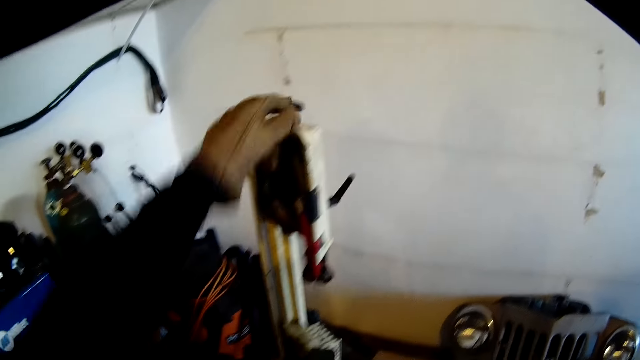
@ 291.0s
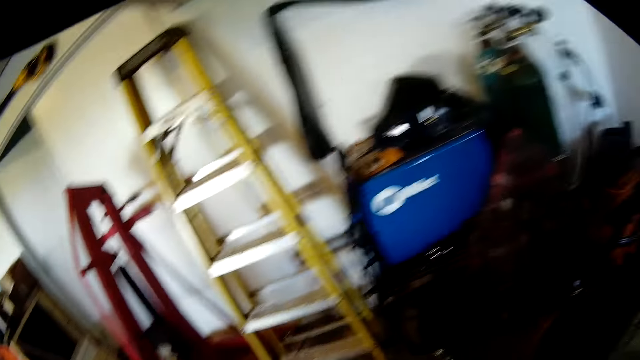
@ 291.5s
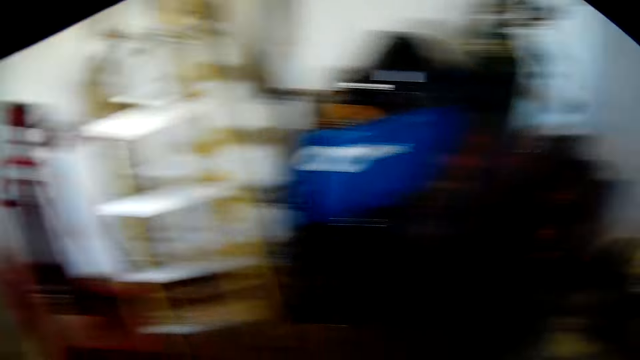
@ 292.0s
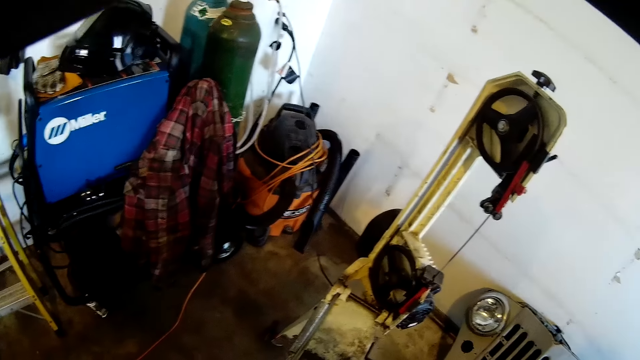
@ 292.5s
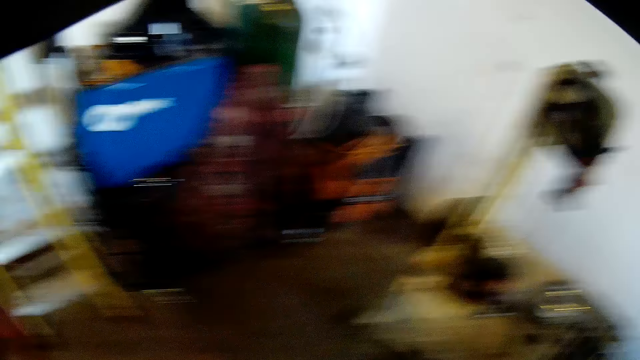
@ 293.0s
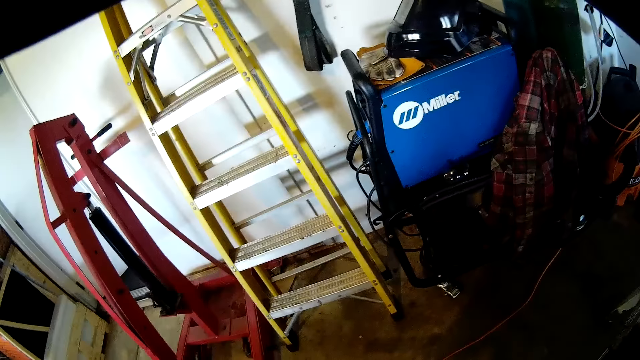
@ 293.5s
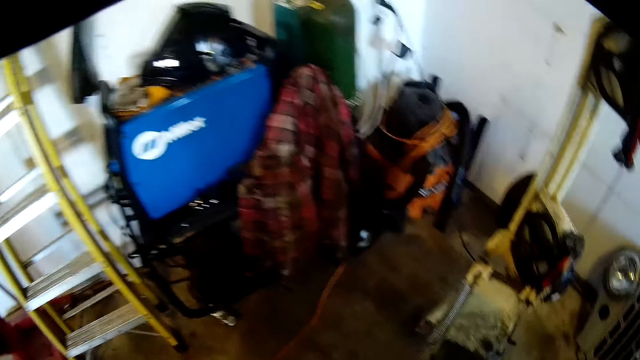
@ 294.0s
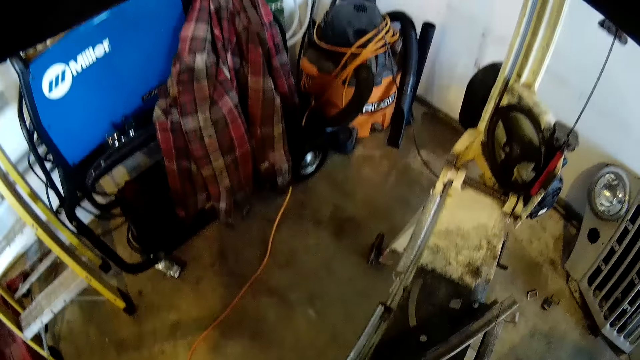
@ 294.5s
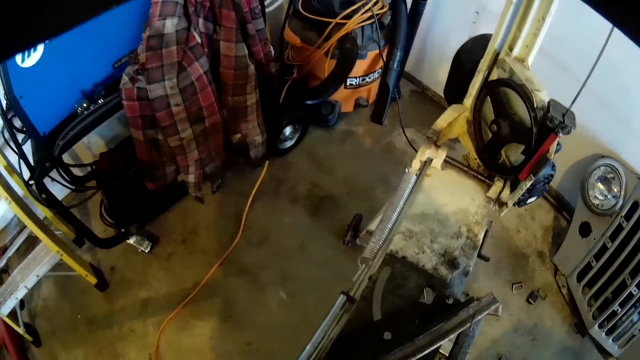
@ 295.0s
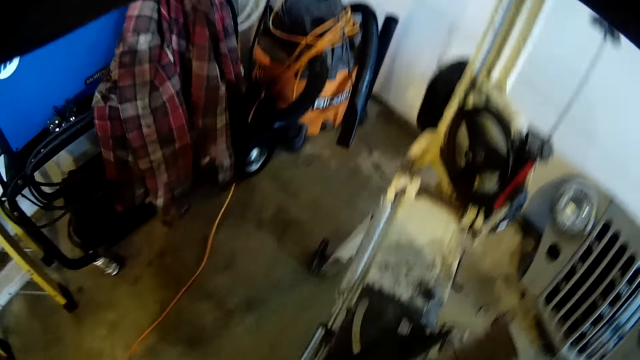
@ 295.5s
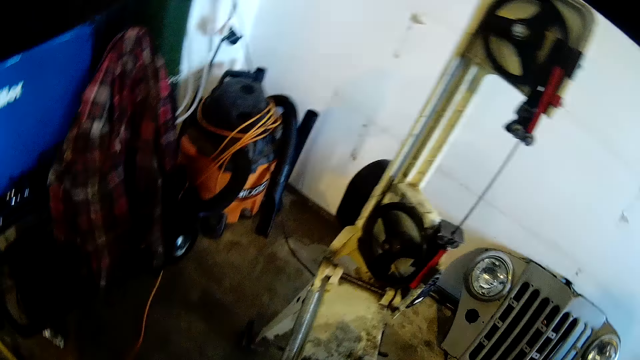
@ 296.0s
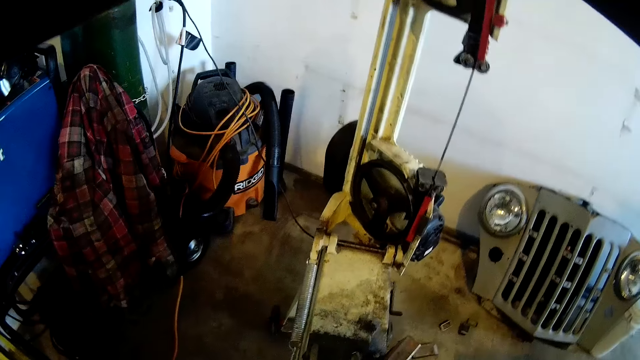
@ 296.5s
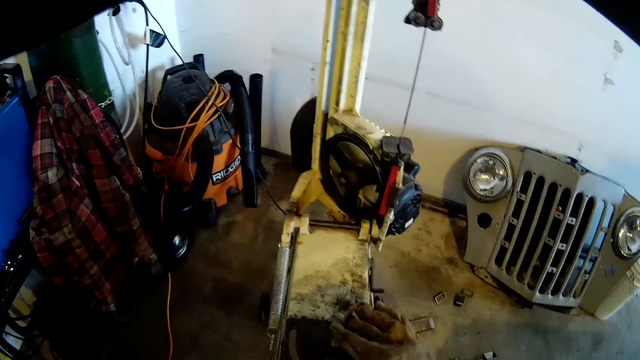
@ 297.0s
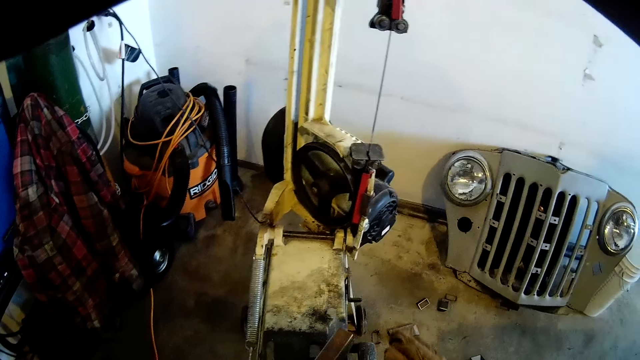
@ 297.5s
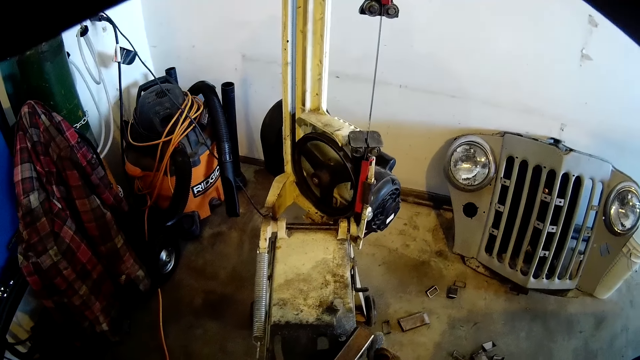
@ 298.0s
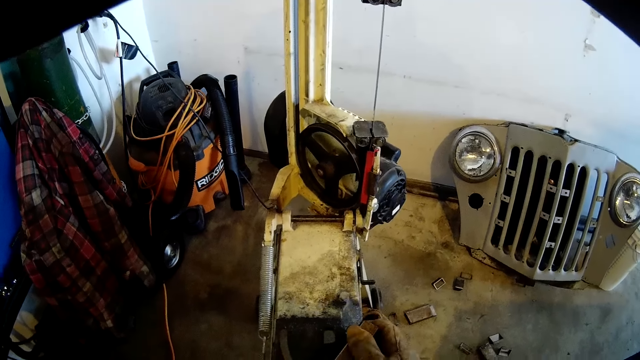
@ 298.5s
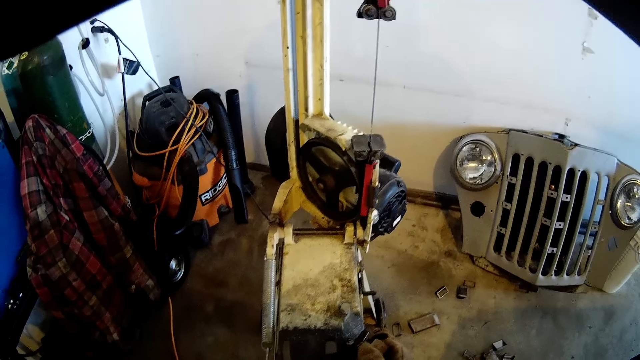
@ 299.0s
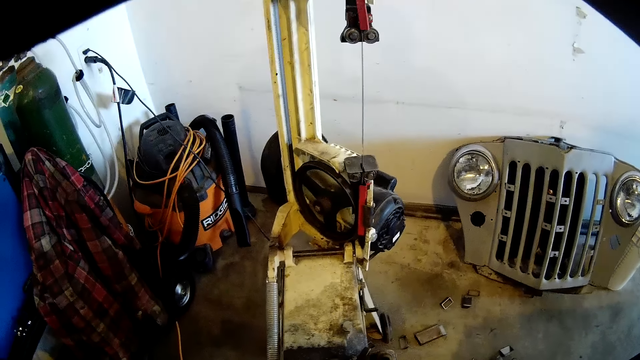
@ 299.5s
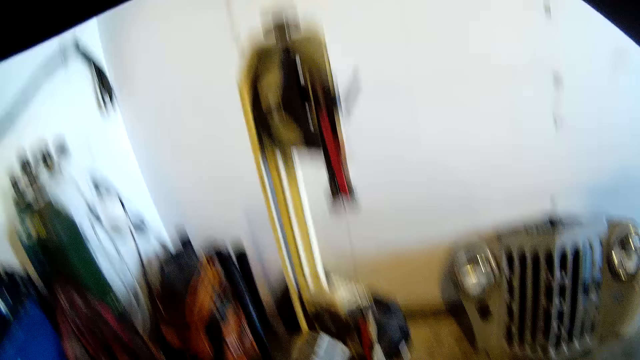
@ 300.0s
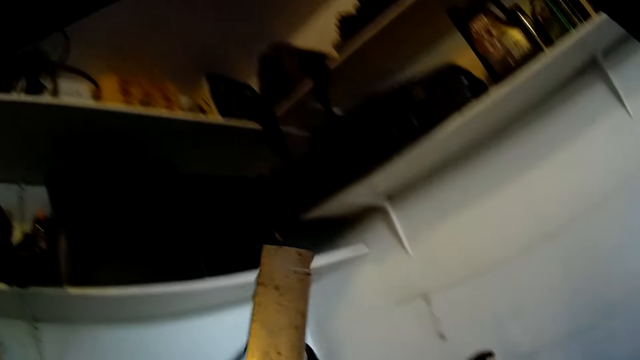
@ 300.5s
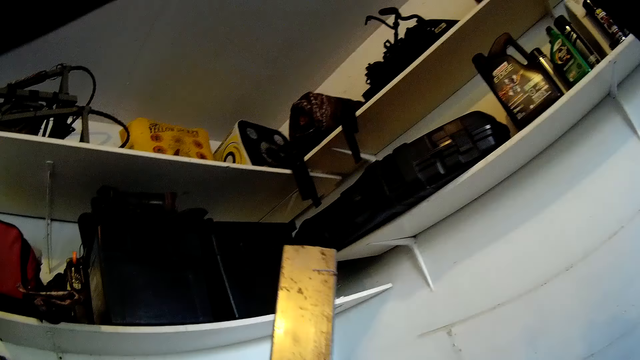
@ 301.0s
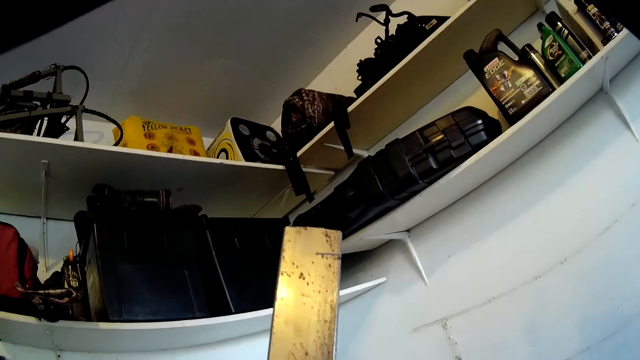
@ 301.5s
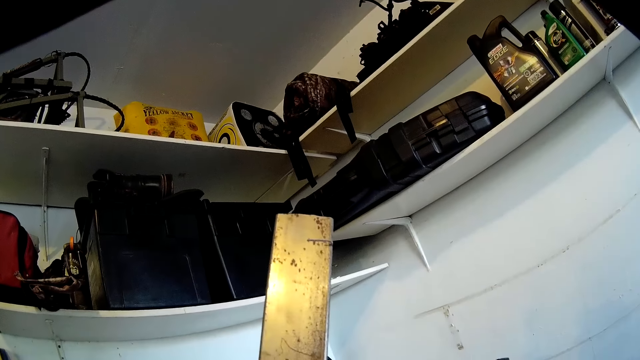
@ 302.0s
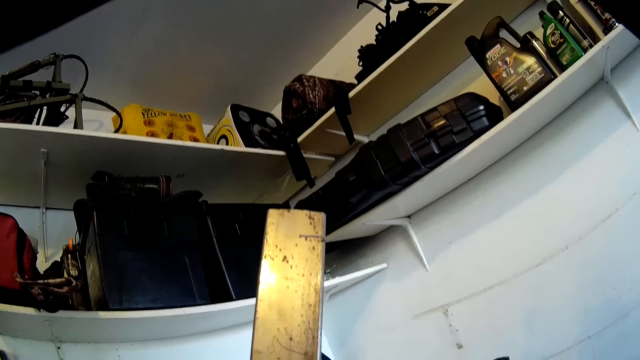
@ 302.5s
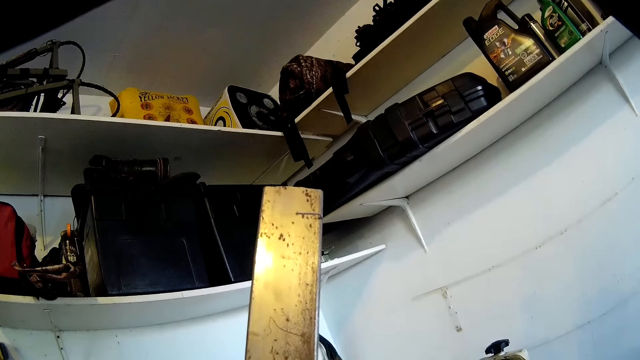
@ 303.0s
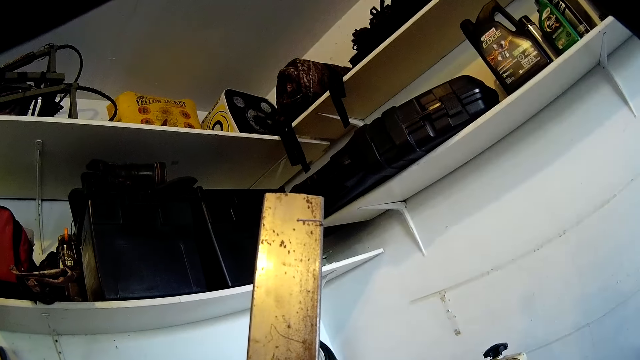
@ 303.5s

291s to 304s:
The camera wearer stares around. He picks up metal from the saw table. He touches the metal with his right hand. He stares round at the metal. He raises the metal with both hands.

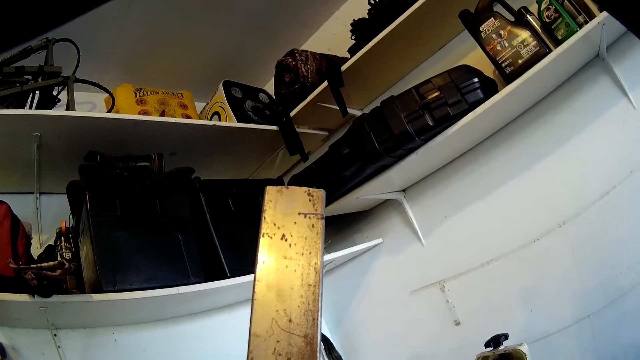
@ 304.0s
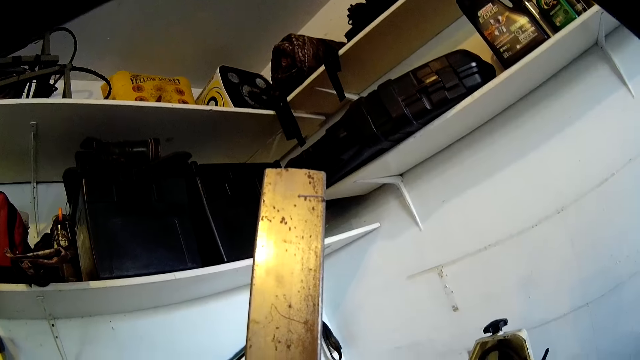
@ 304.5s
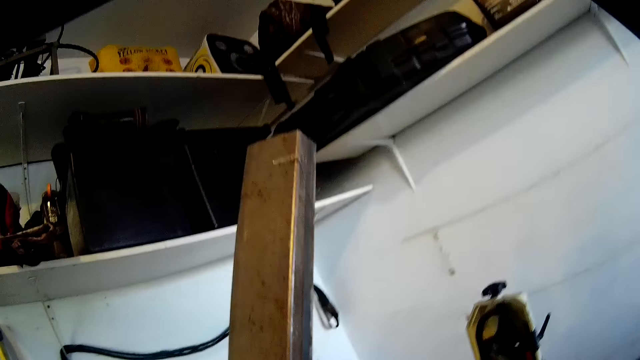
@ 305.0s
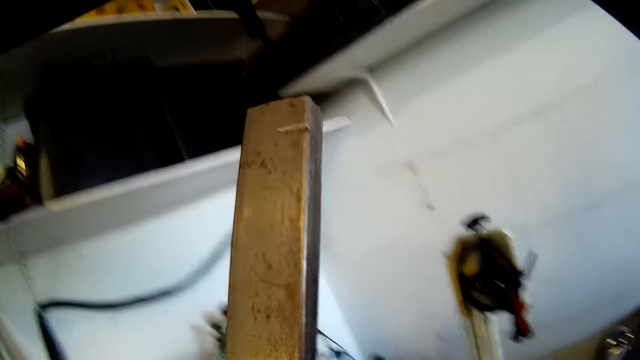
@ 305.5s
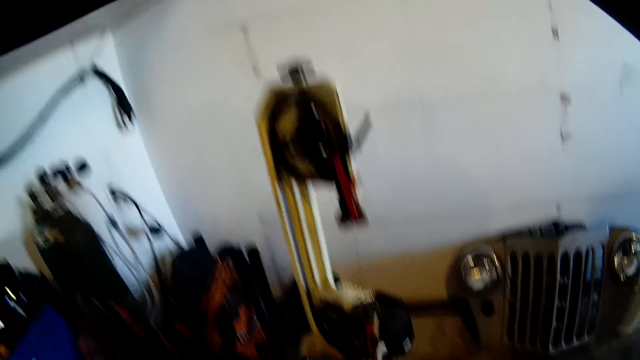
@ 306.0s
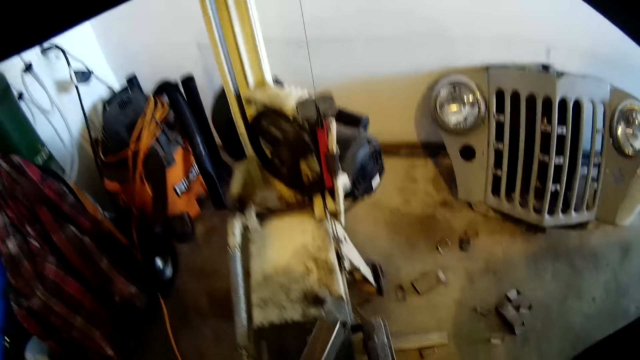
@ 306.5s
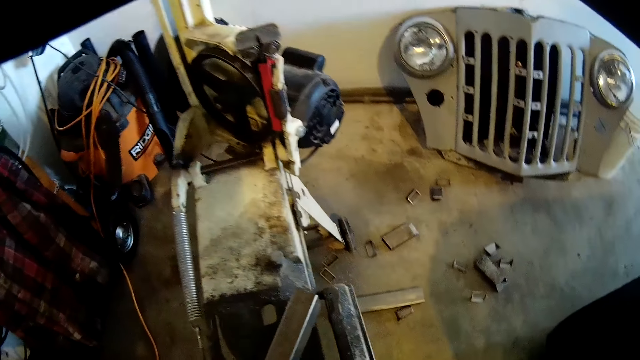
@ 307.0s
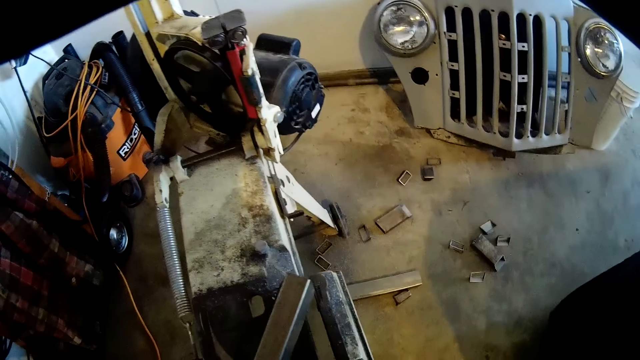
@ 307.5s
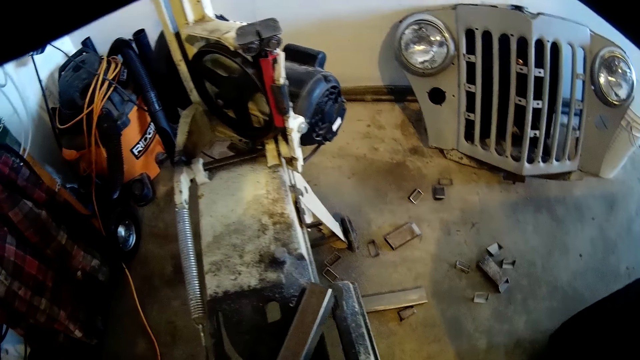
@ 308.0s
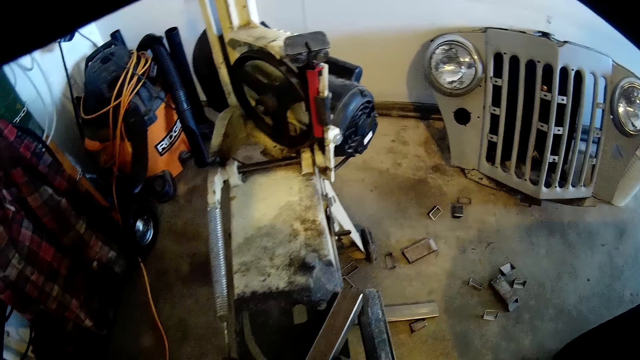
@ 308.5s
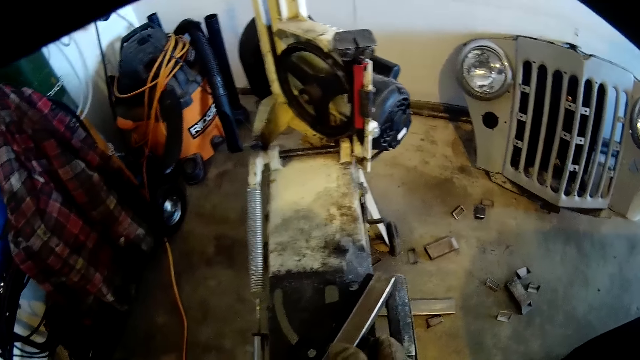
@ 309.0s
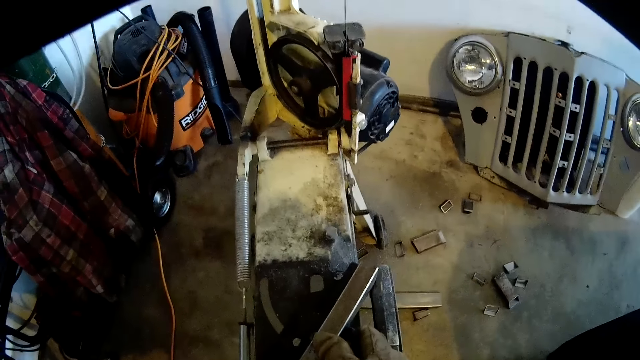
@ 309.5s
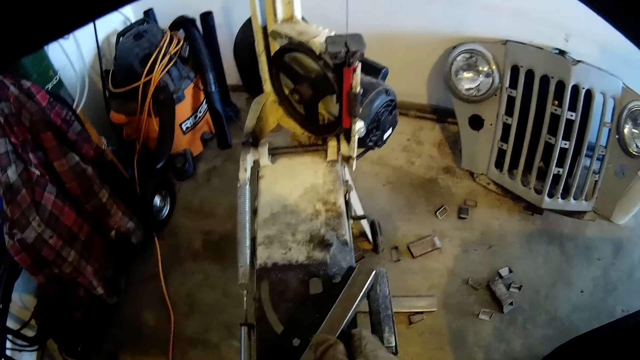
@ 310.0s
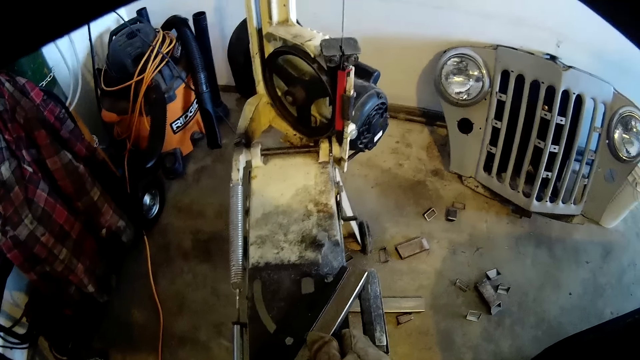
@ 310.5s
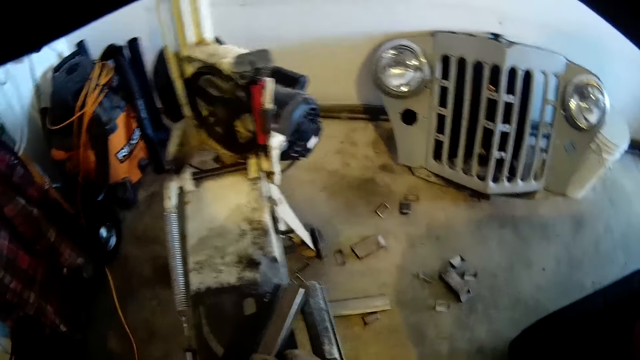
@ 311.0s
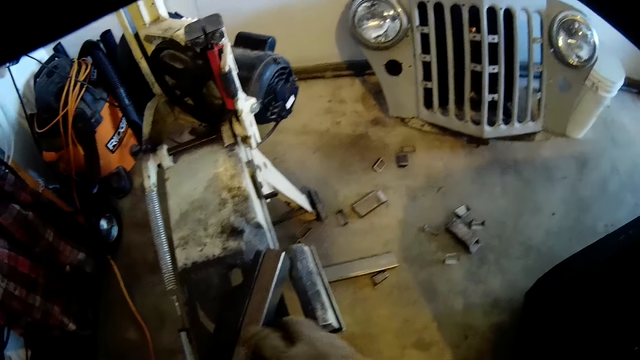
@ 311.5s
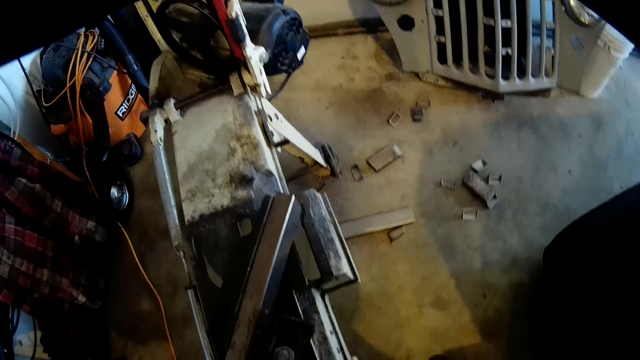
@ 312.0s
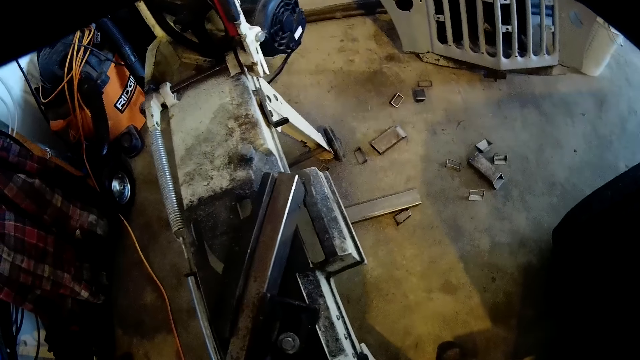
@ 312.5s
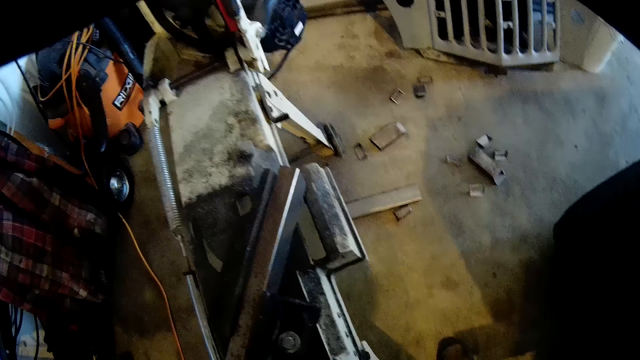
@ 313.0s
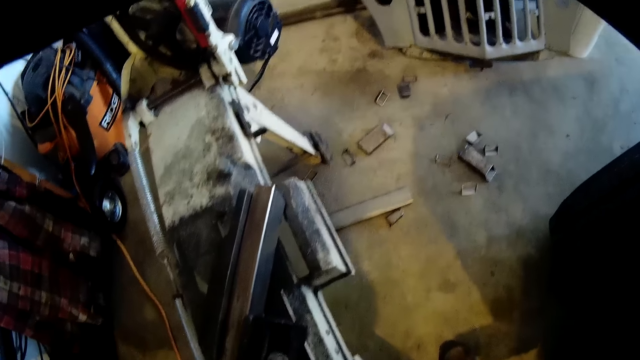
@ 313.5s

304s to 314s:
The camera wearer drops the metal on the saw table with both hands. He stares at the metal round on the table. He places his right hand on the metal. He removes his right hand from the metal.
